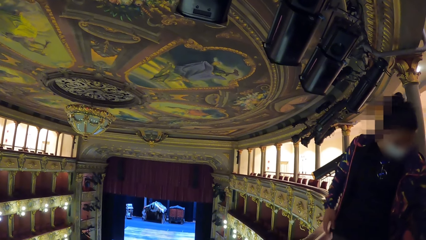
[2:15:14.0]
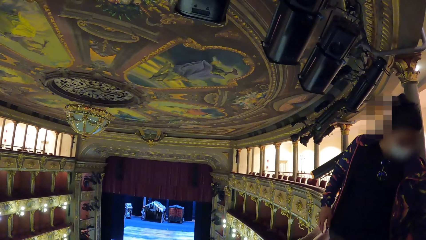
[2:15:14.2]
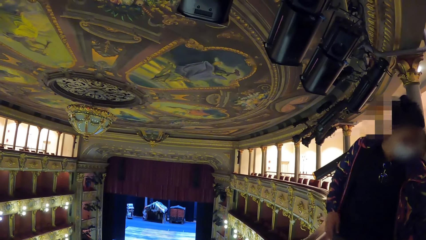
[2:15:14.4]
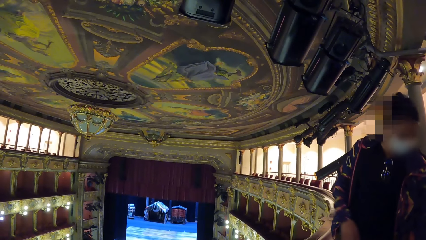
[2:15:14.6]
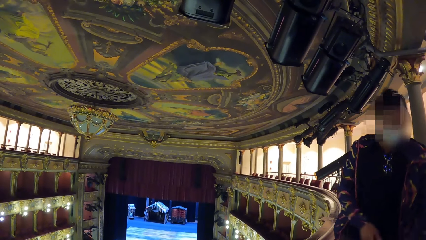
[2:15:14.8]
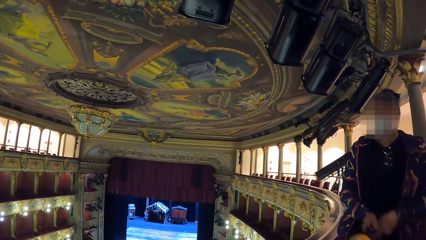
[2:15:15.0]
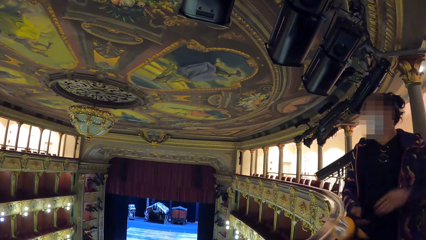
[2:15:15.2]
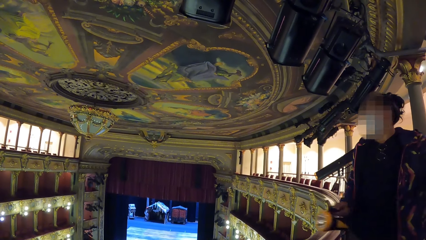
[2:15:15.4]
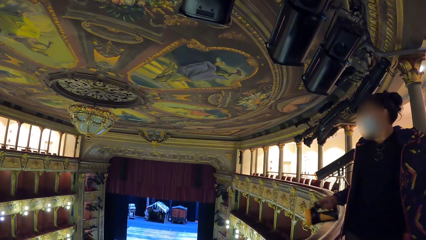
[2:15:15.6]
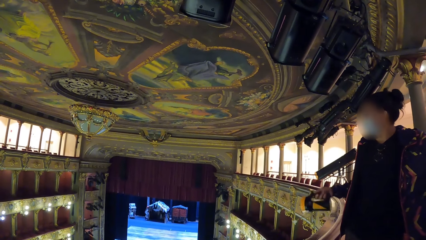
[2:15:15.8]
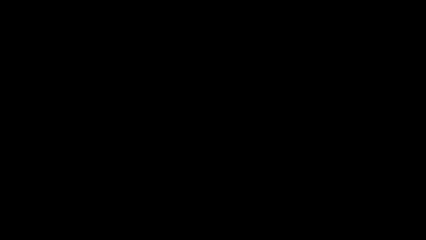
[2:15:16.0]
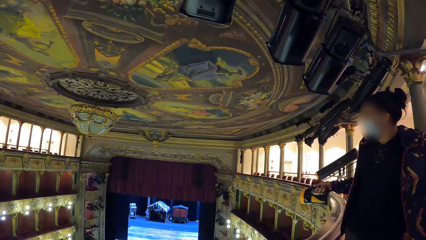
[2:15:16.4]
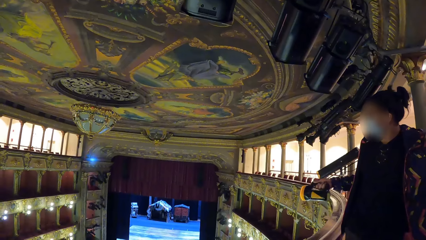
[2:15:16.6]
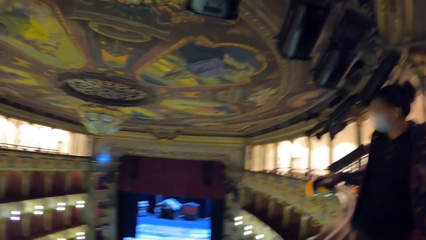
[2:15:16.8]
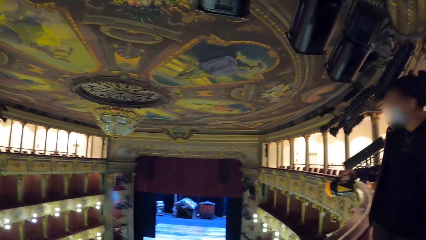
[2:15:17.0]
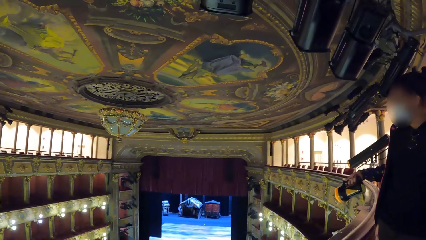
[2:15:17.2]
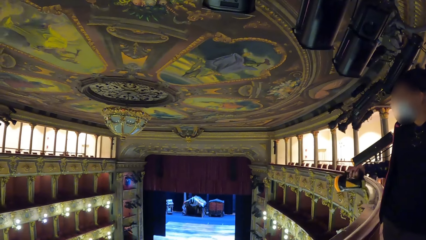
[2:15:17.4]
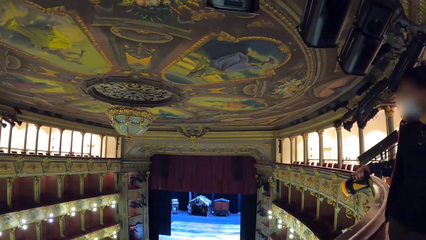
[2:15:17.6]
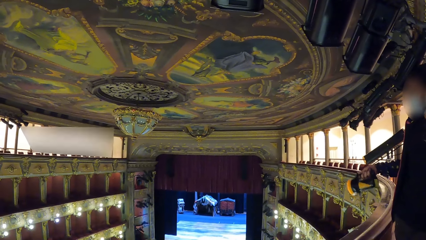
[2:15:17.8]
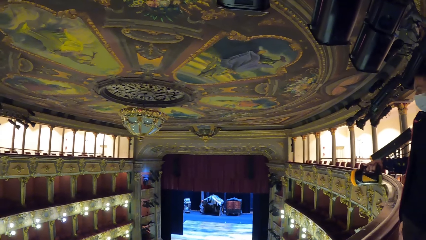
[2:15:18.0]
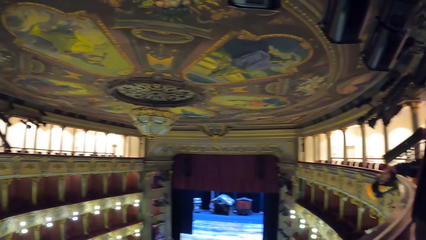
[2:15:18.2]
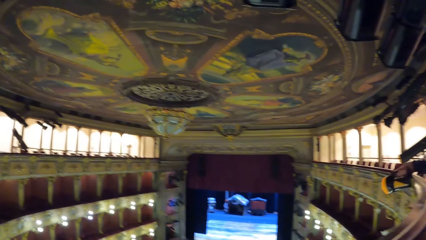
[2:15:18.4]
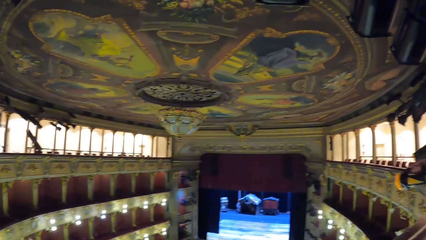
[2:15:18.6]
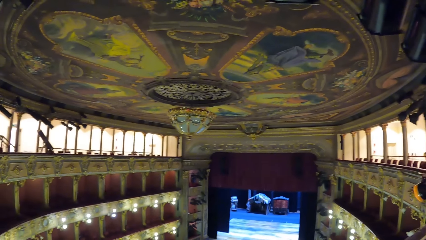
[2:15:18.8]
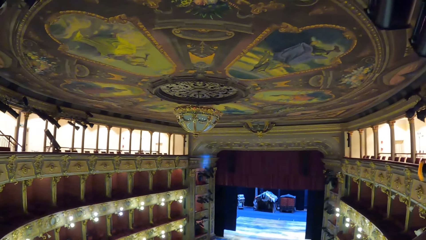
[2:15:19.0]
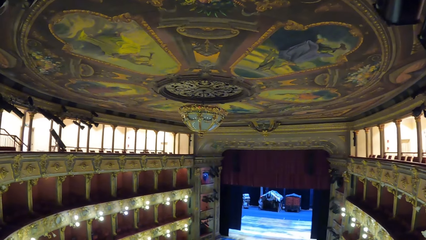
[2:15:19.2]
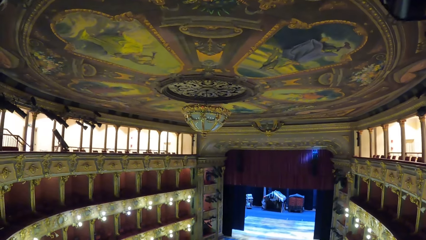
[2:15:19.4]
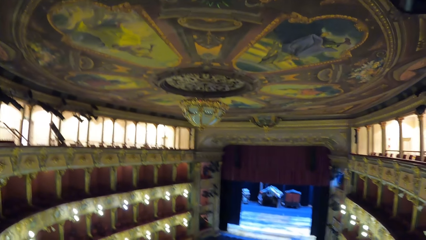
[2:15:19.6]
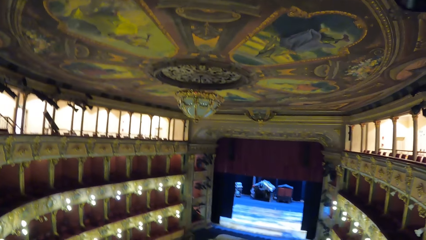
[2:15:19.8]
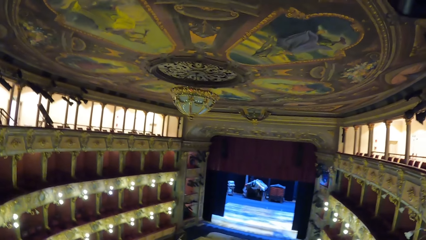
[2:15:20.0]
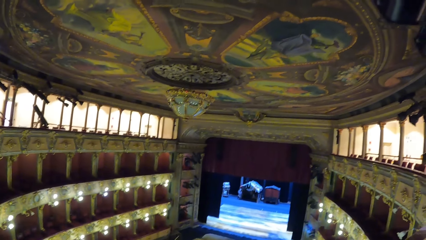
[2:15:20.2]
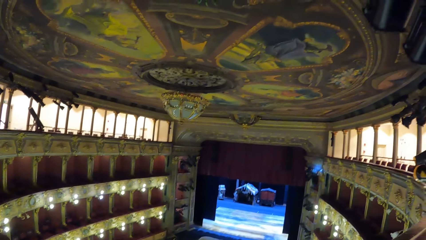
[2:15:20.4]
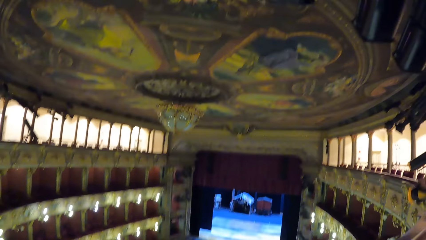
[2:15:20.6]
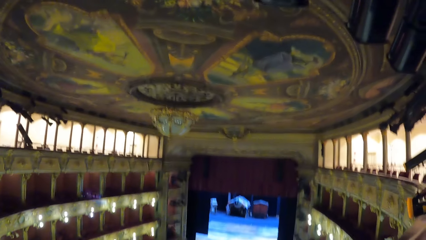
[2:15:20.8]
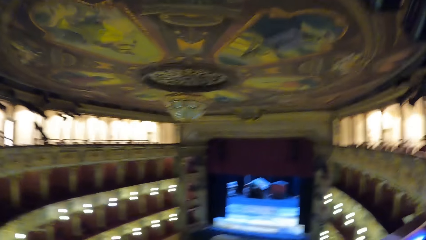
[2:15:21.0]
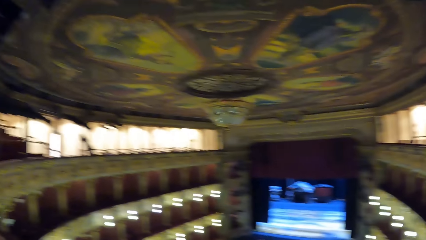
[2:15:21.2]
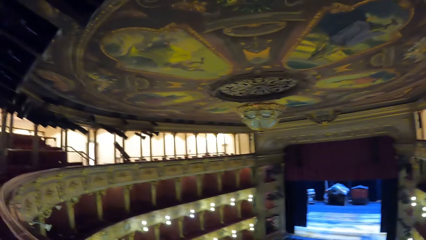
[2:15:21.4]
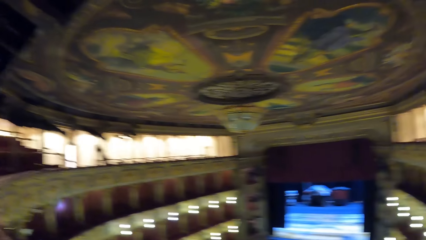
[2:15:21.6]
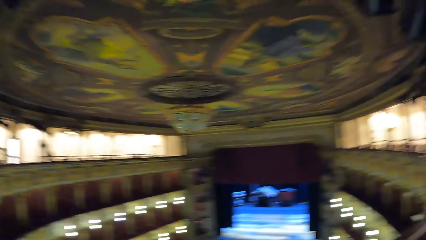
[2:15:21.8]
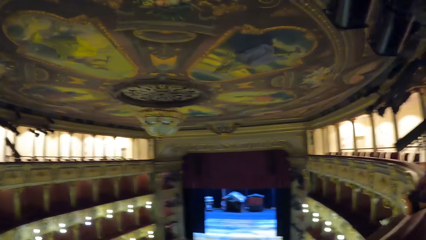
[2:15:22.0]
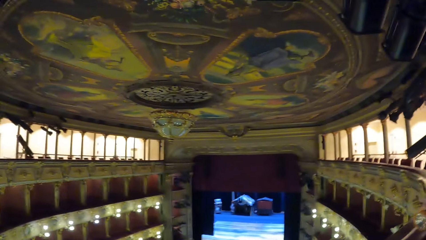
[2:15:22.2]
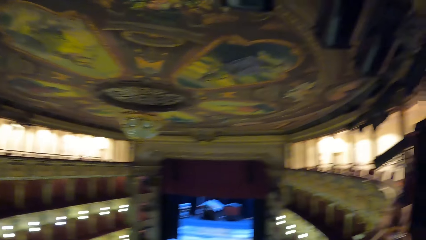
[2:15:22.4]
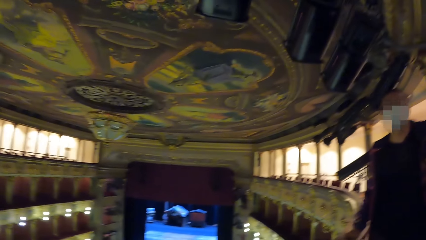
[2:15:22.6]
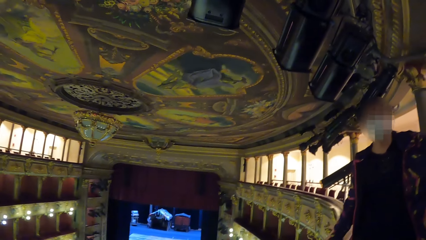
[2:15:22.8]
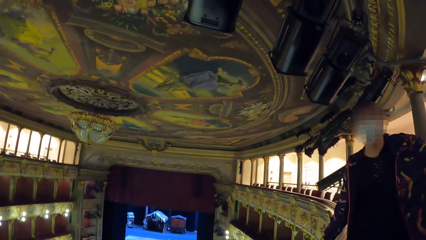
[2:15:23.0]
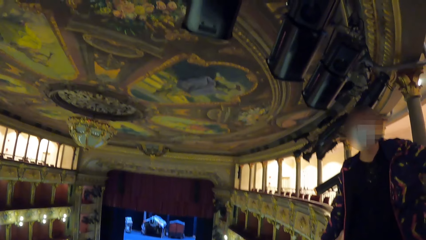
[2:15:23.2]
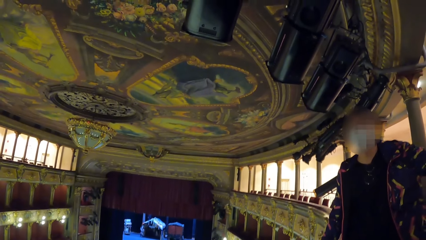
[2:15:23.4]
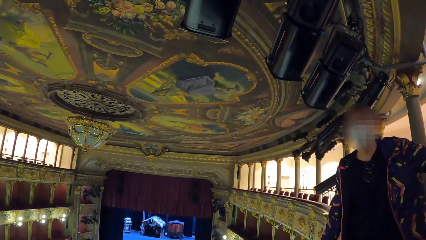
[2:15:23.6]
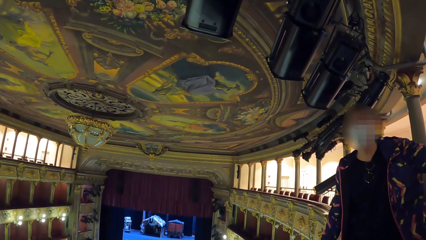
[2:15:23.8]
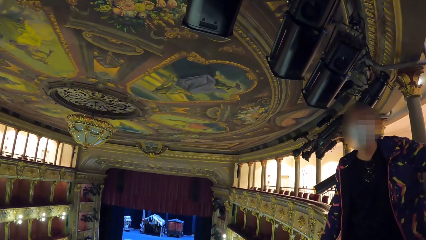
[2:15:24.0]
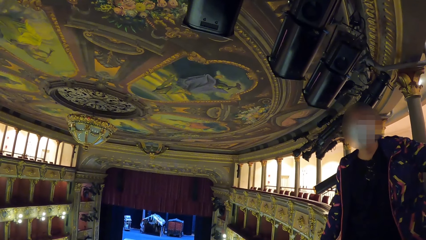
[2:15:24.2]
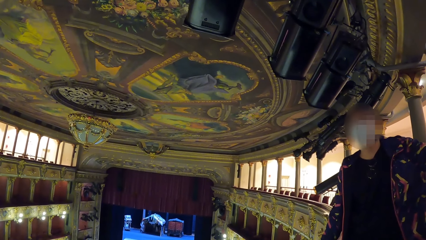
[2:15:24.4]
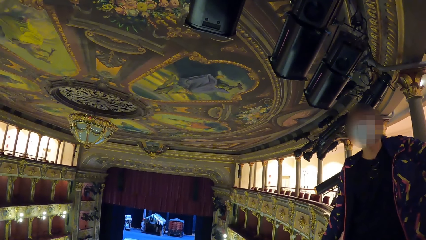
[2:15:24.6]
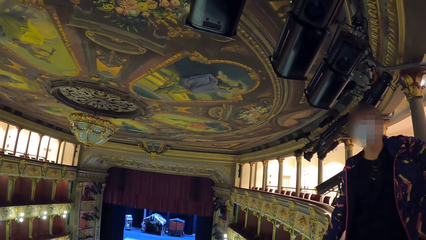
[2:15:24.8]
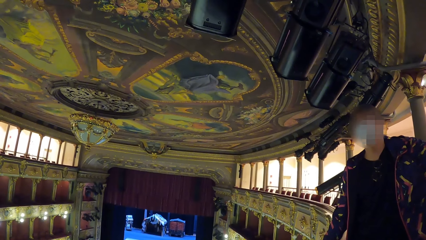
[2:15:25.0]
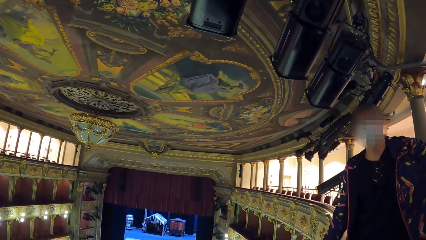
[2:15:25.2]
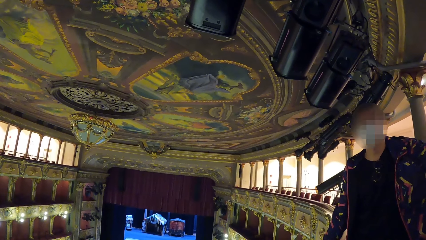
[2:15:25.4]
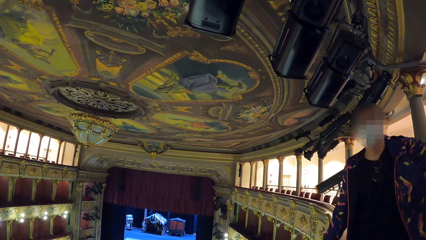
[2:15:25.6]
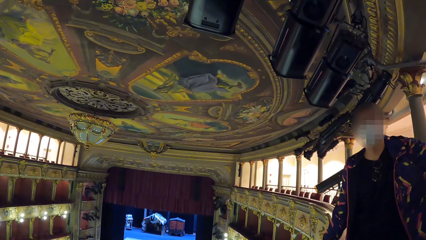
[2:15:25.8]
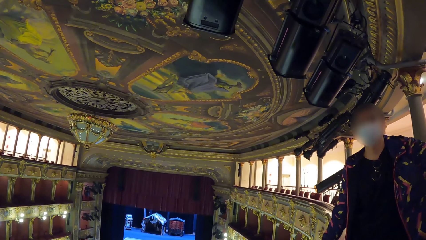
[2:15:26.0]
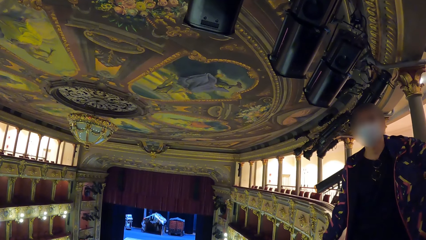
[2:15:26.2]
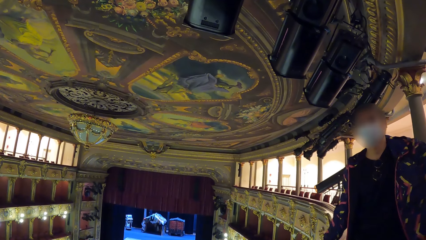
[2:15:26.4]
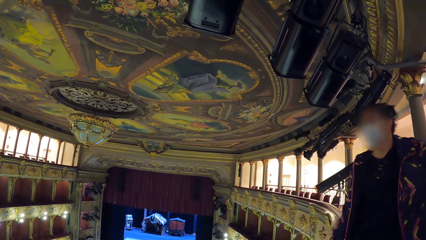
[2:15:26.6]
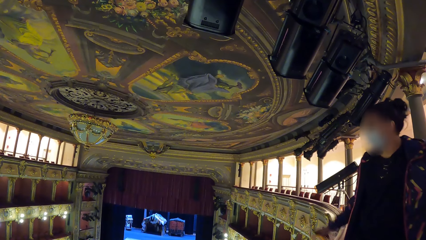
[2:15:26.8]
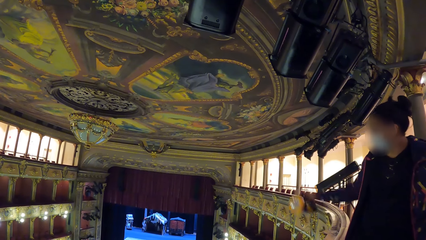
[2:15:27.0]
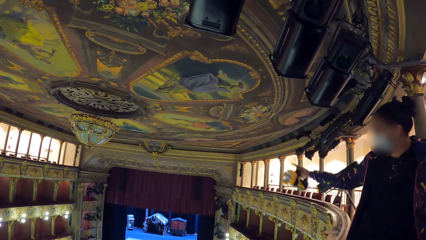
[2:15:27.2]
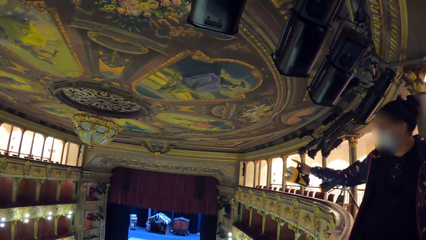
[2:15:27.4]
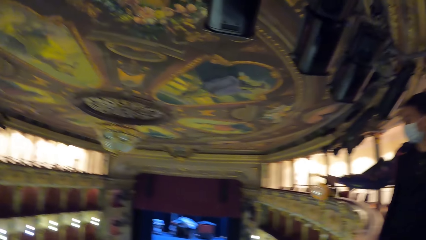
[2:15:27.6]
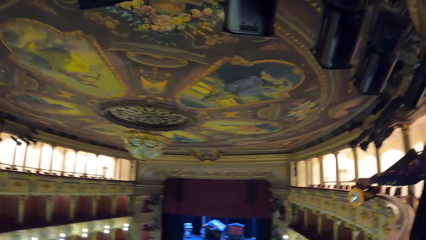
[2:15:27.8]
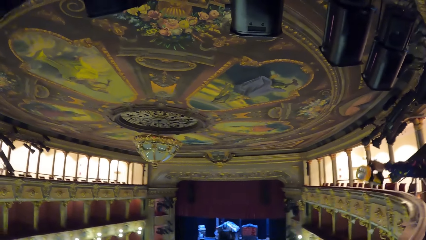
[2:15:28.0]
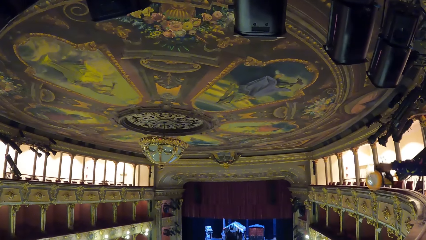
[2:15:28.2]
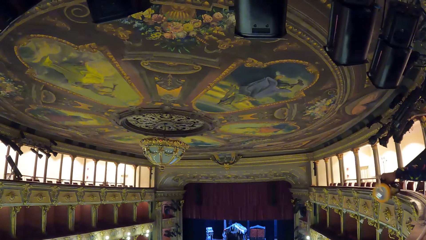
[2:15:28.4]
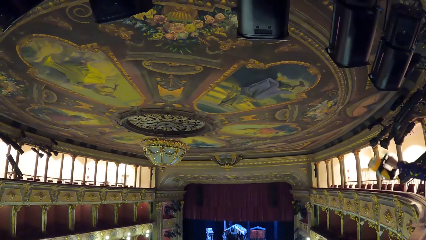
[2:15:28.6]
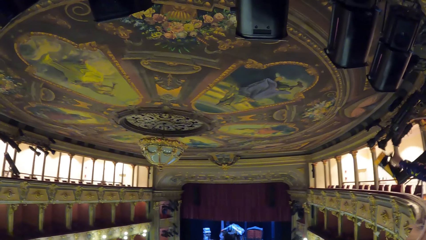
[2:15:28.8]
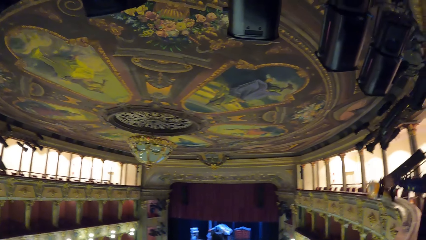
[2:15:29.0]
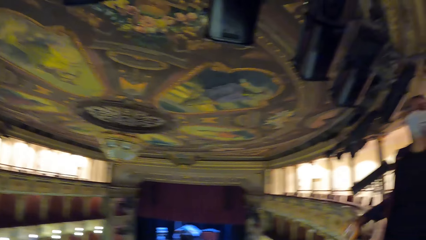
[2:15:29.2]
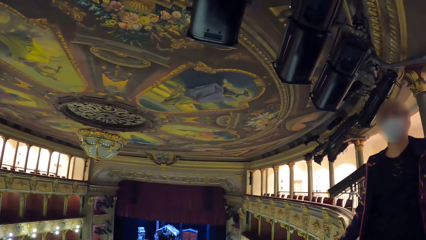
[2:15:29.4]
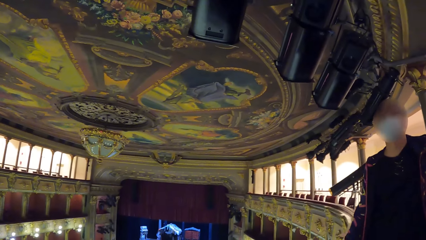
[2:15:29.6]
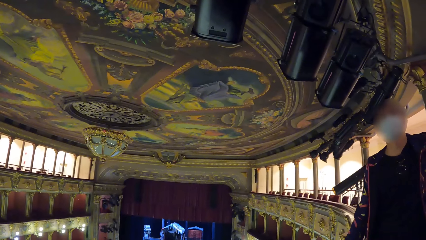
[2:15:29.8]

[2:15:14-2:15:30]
A man takes a torch and flashes the light. The man holds the torch. The camera wearer moves around the room. The man lights the torch, lifts up the hand, and points at the seats.
